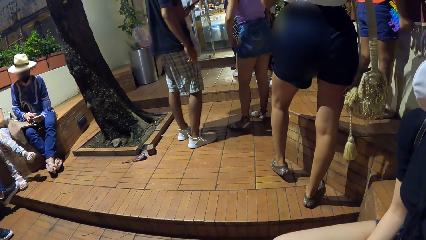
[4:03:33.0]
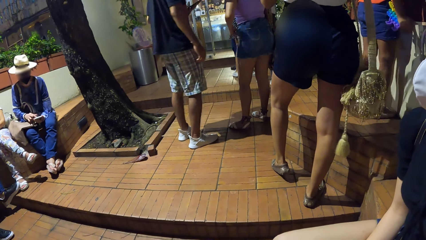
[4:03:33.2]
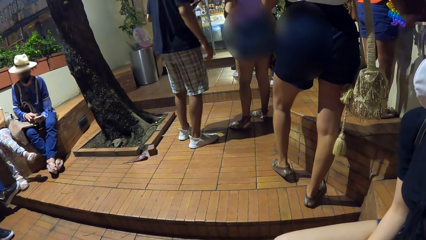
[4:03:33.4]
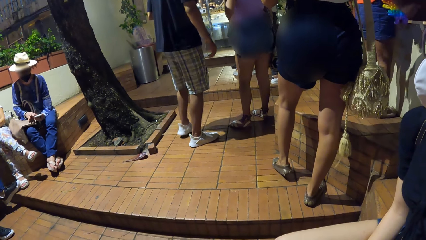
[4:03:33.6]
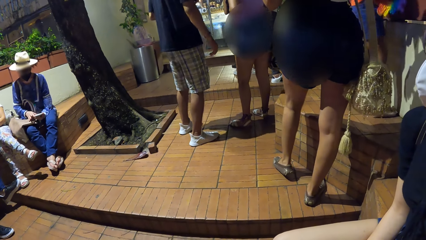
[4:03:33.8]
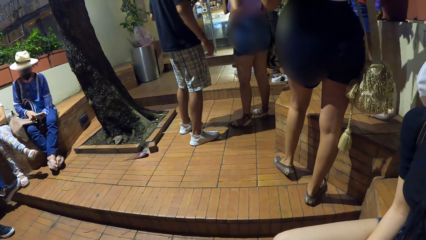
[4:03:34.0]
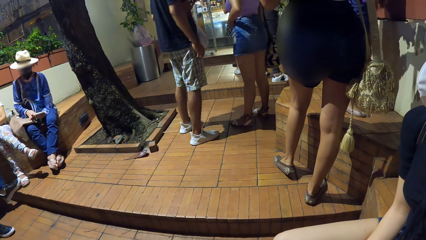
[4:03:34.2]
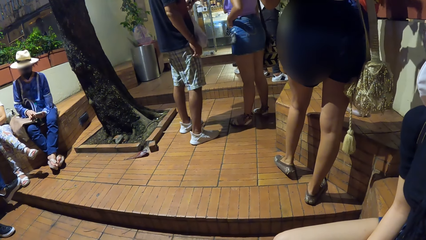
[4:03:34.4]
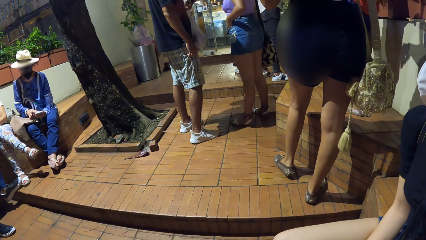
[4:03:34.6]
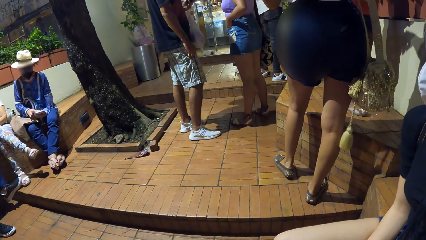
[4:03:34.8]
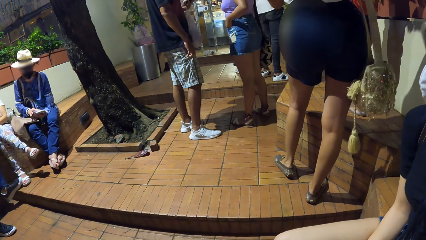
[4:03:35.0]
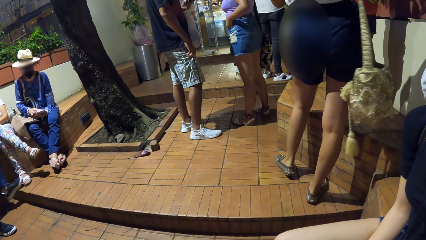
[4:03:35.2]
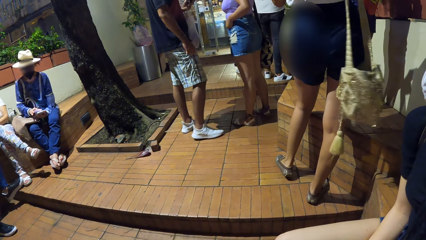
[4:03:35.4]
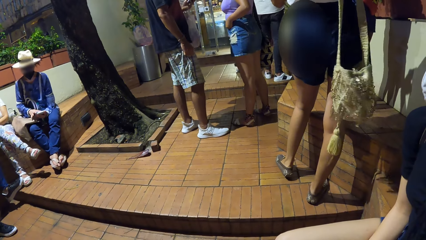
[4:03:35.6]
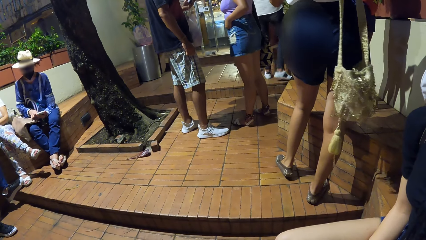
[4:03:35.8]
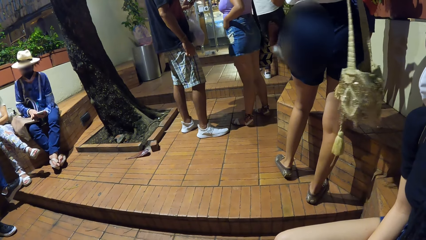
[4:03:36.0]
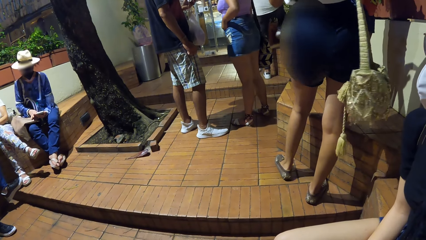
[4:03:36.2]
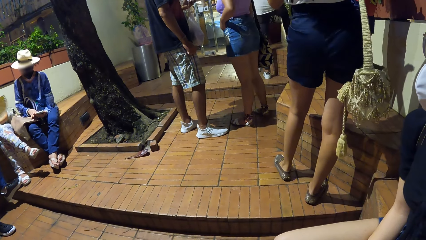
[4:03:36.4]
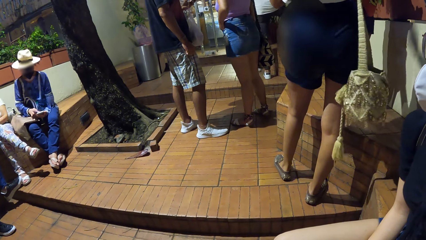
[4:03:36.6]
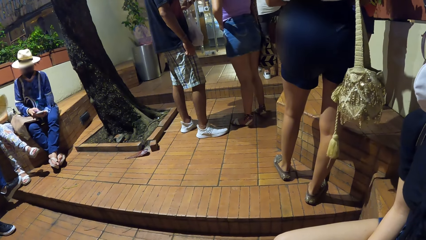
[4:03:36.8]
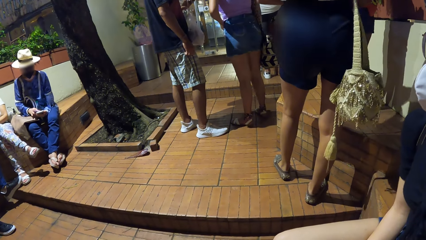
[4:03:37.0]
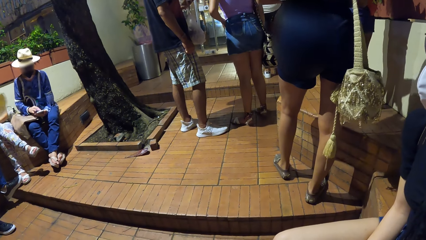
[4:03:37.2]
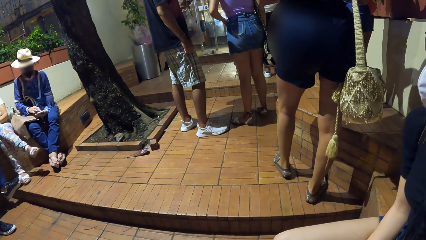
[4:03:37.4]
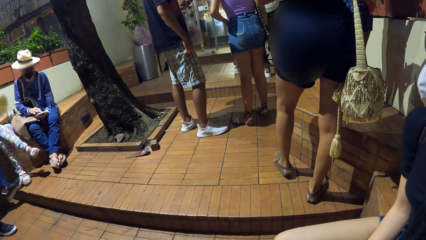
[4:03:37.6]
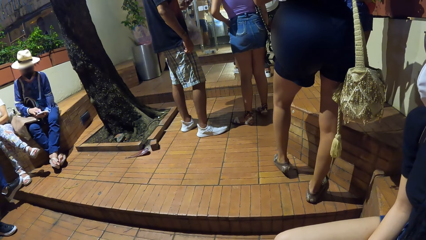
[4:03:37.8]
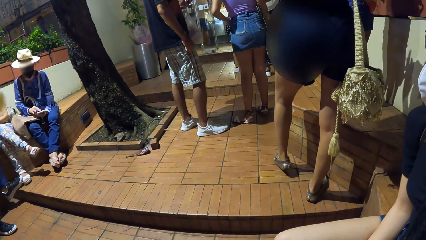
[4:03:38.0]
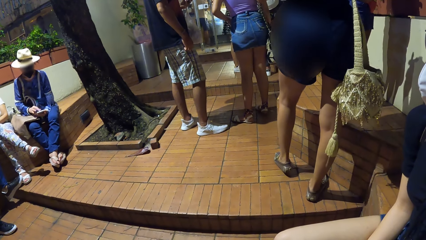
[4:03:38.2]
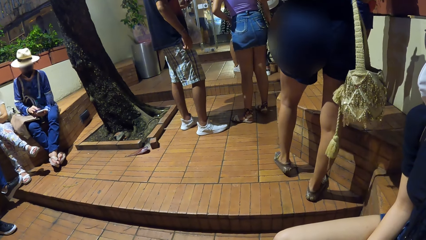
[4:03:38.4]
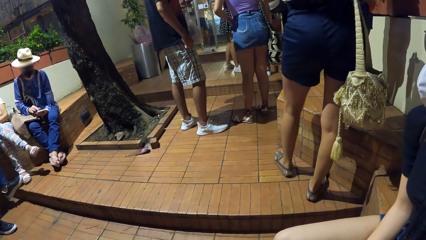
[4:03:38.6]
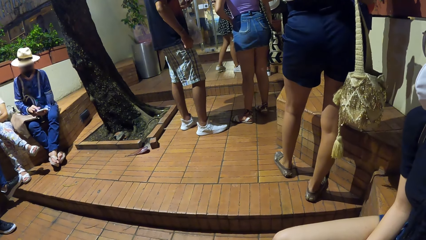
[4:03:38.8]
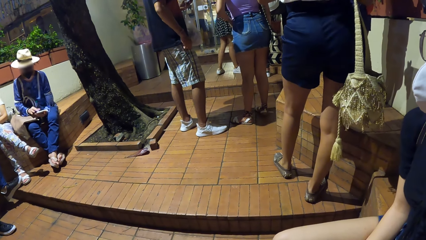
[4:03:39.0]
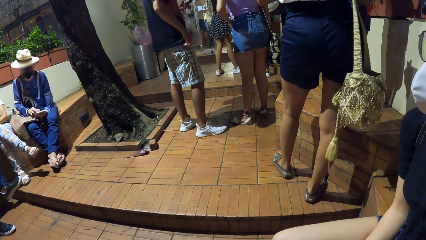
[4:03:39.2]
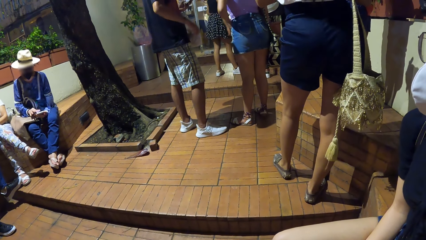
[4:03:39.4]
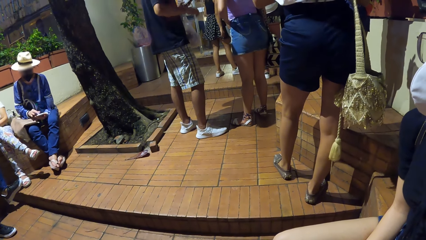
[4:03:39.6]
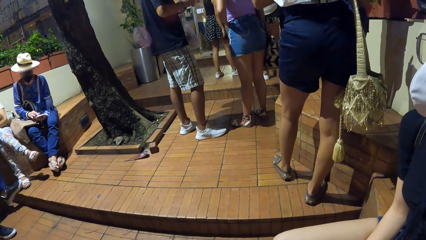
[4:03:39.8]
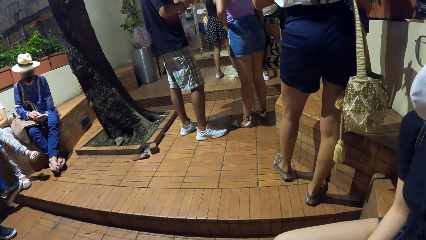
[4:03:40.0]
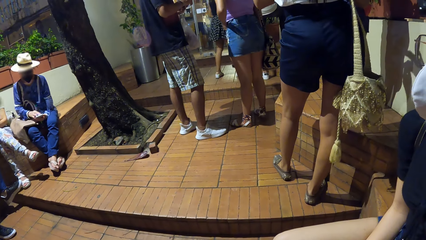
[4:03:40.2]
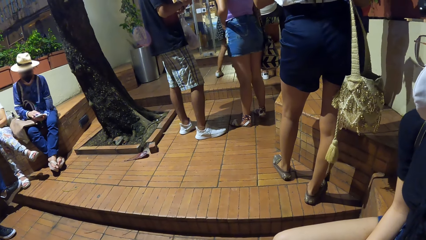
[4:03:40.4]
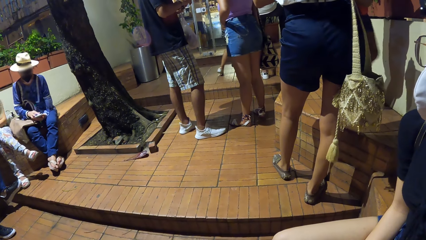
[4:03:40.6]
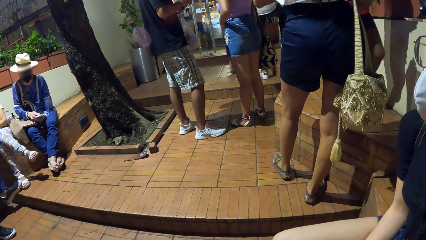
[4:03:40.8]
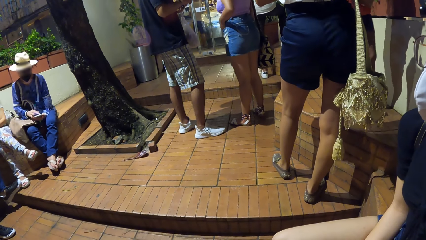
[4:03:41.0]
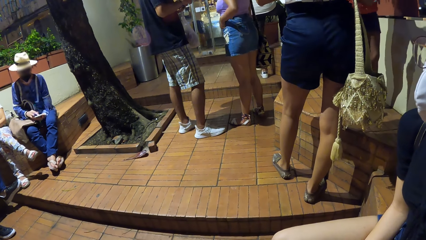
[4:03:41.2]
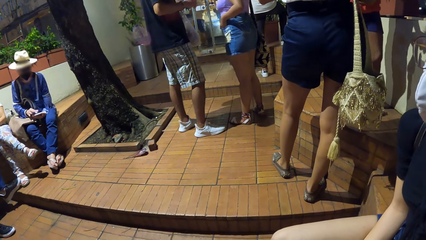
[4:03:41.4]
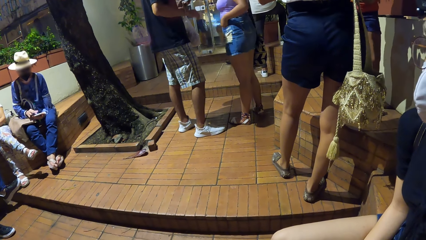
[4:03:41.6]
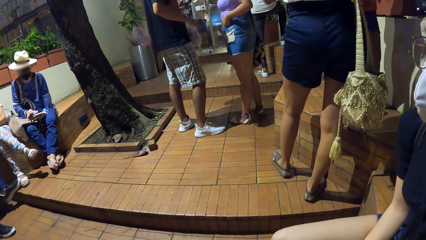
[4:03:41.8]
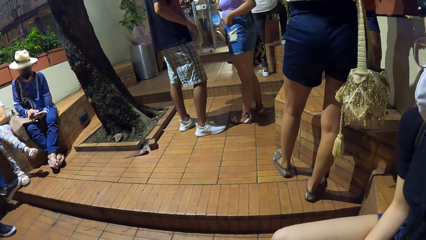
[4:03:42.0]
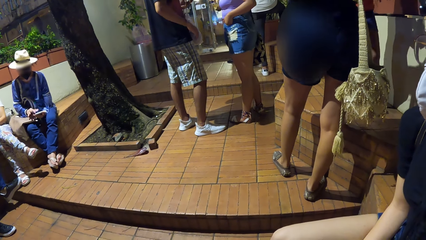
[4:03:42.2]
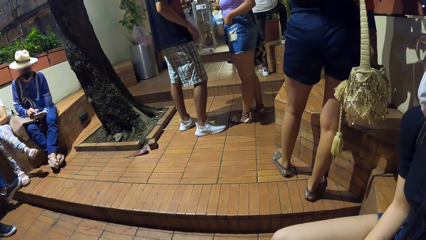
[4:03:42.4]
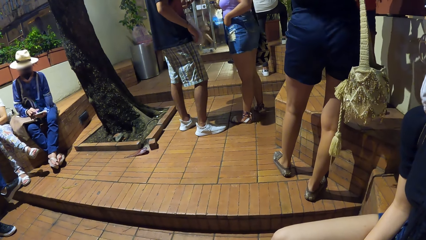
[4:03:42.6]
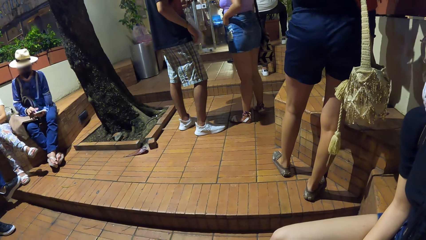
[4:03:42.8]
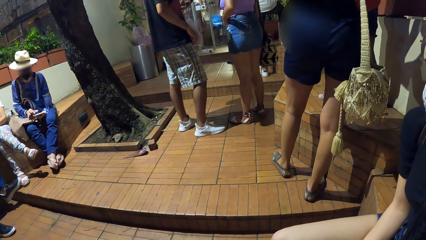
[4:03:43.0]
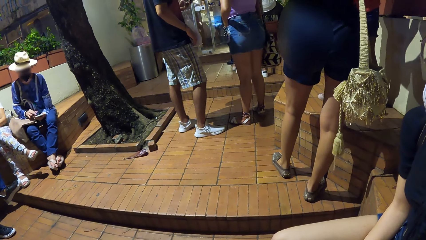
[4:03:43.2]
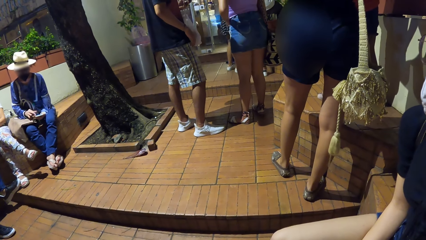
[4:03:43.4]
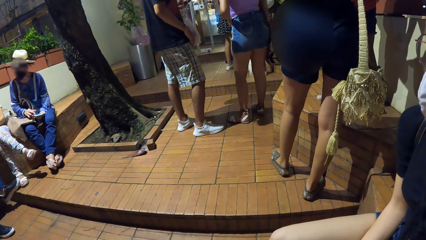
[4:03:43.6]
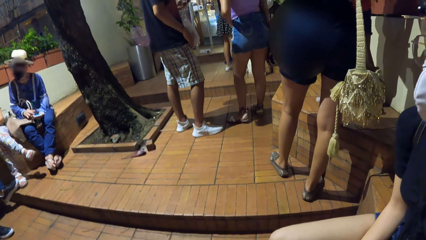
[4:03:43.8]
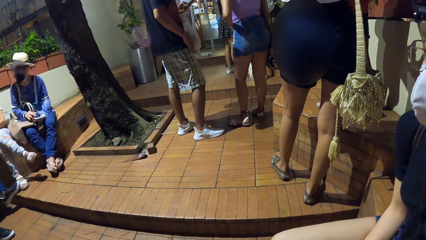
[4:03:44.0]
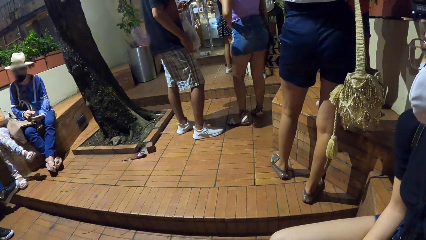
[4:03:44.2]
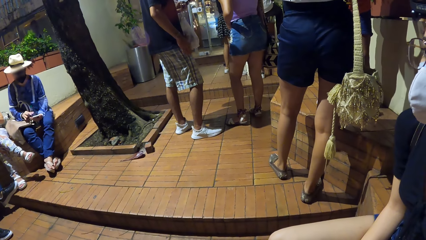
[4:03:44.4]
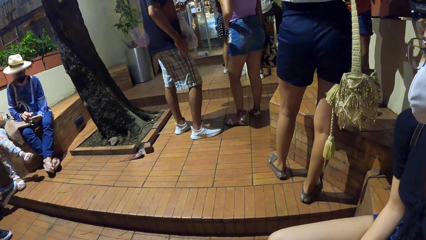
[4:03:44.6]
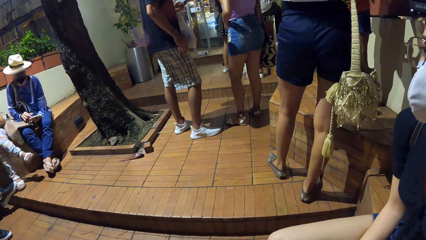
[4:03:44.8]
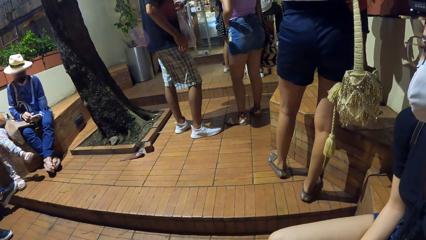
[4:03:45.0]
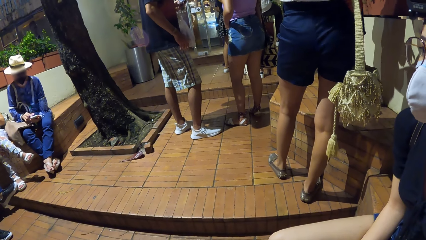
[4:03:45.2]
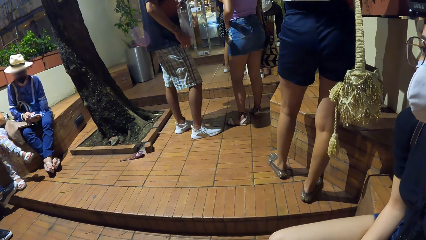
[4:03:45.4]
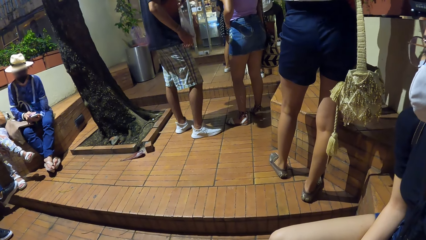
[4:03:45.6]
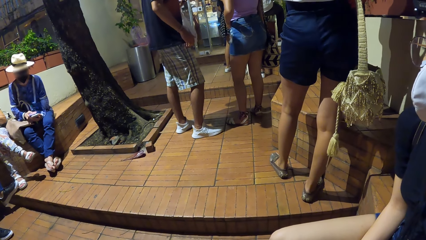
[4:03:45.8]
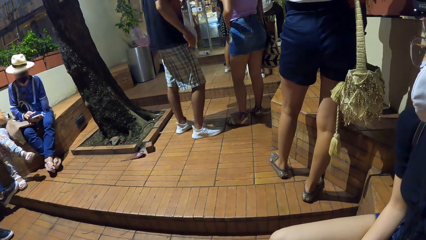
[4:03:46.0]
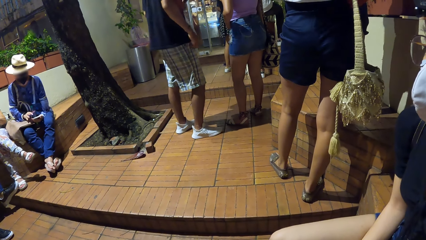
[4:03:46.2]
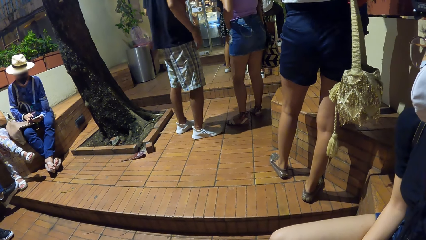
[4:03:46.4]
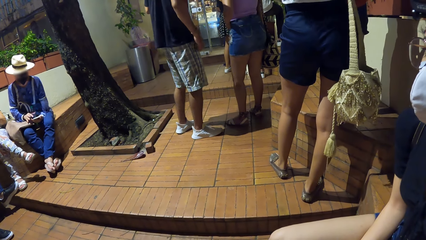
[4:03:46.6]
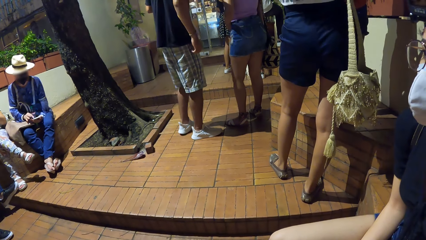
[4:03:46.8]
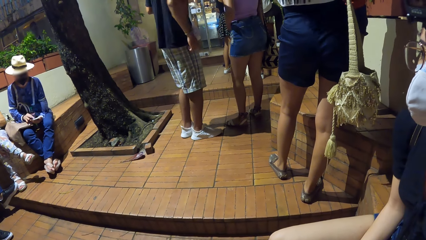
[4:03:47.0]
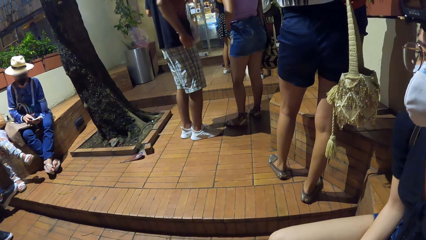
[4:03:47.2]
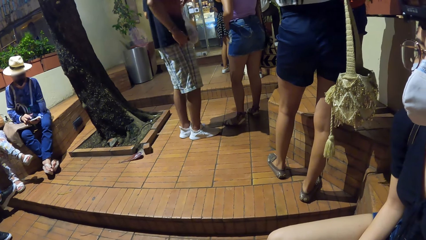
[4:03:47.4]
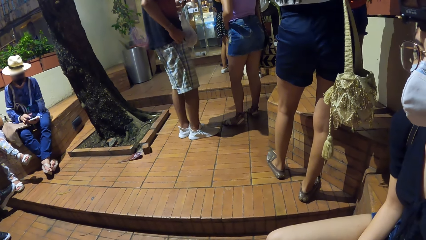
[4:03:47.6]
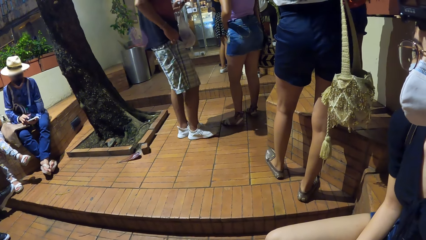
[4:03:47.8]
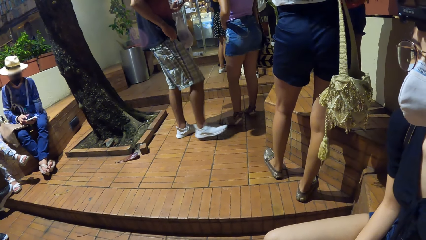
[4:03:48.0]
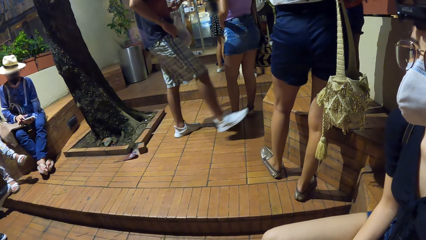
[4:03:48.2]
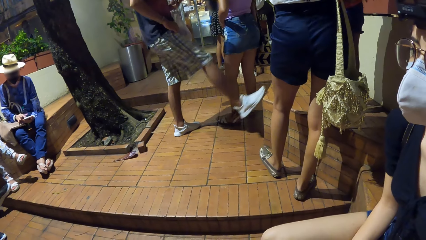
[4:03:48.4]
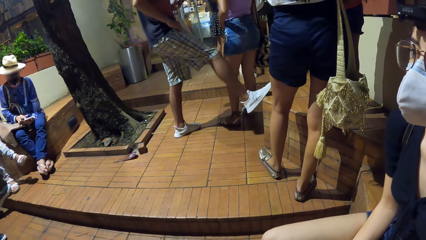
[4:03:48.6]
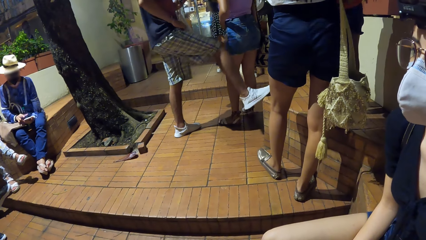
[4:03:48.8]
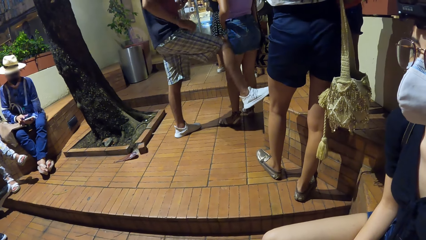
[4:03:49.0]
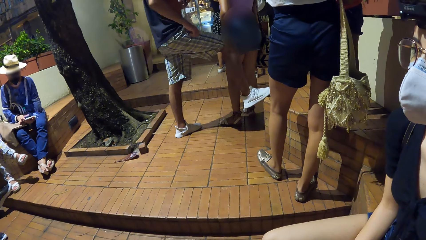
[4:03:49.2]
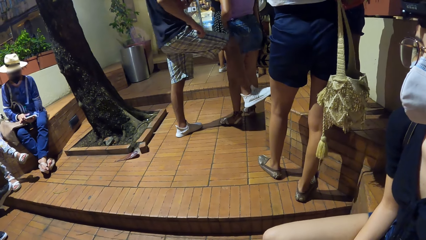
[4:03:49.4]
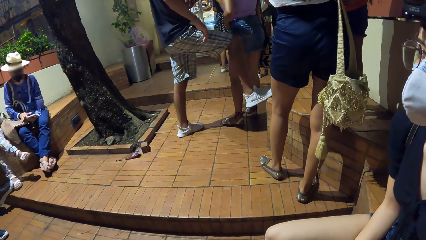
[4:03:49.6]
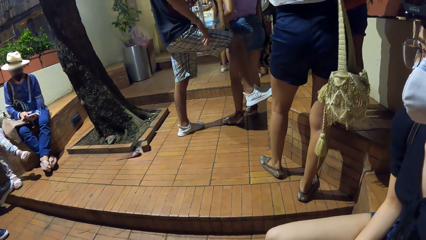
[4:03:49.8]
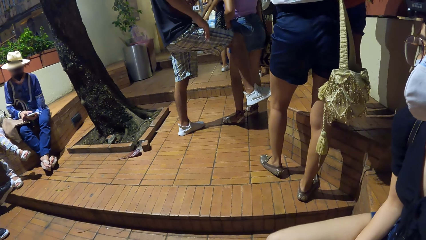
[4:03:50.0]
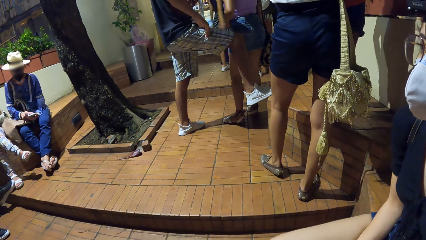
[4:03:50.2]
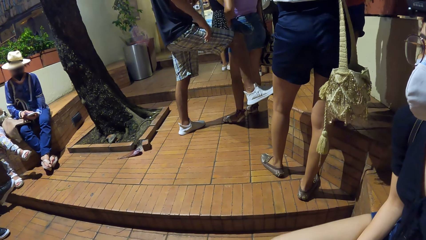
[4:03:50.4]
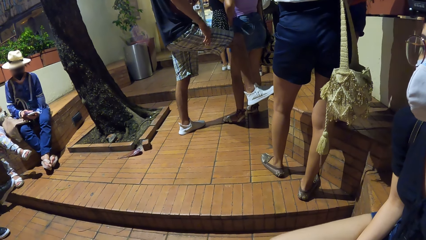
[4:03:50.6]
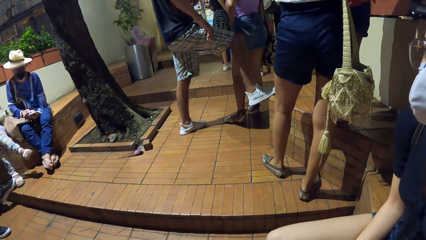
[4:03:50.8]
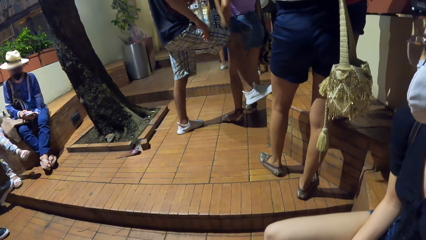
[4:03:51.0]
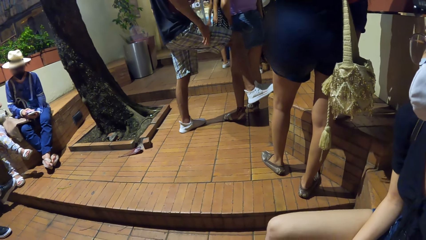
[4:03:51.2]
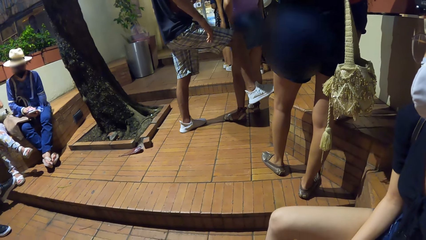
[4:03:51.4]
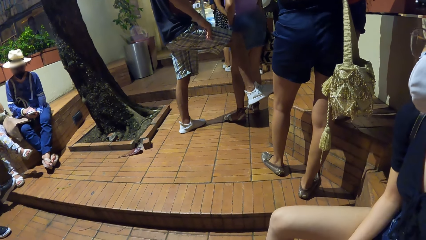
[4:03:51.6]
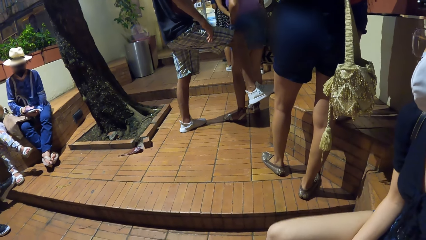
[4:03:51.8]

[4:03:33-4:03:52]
A man places his right leg on a bench. Another man places his right leg on a bench.
